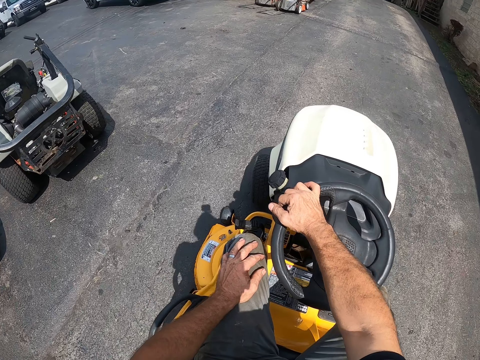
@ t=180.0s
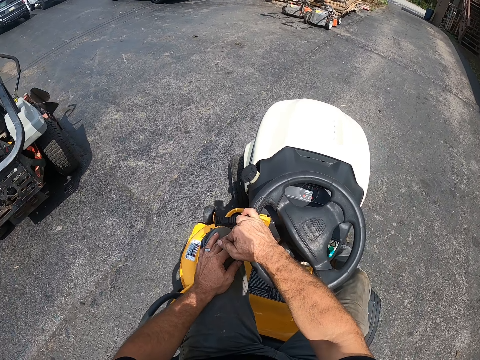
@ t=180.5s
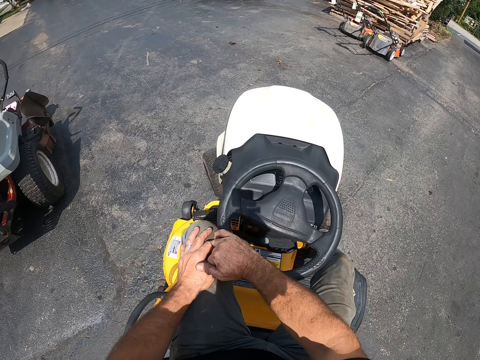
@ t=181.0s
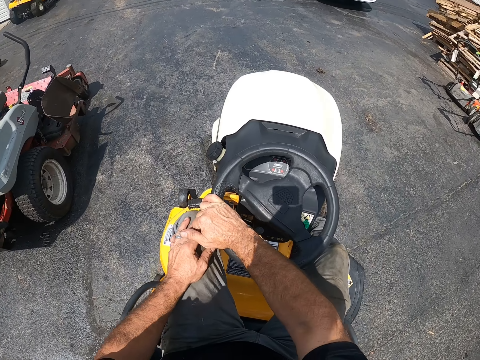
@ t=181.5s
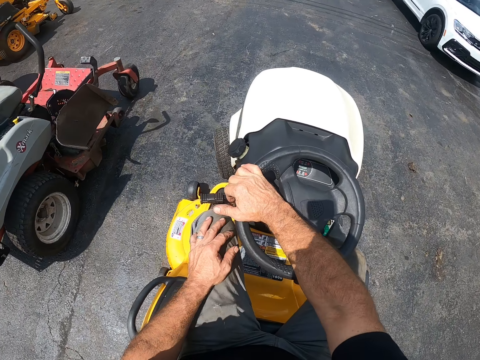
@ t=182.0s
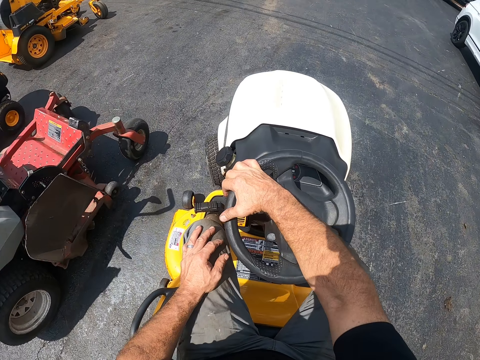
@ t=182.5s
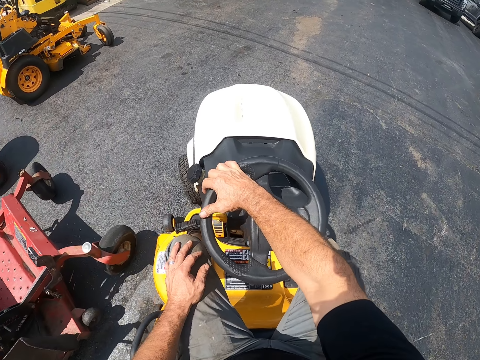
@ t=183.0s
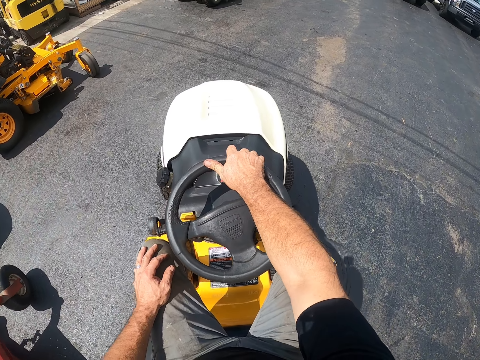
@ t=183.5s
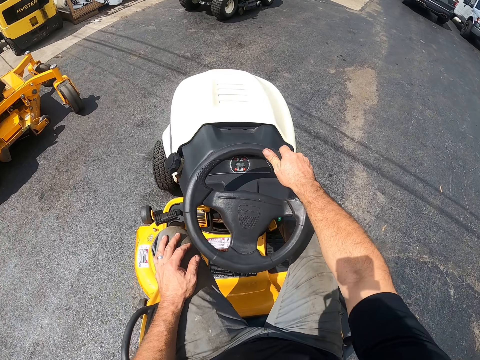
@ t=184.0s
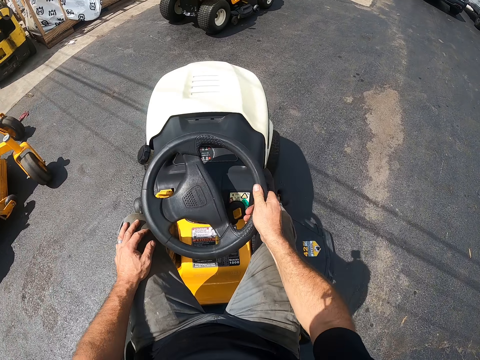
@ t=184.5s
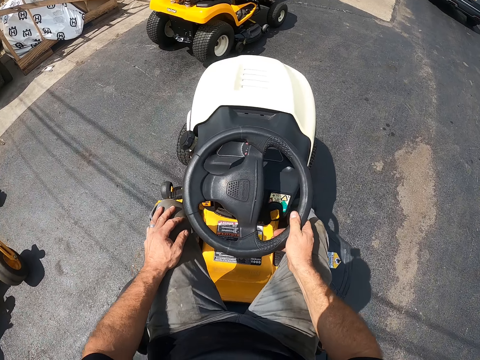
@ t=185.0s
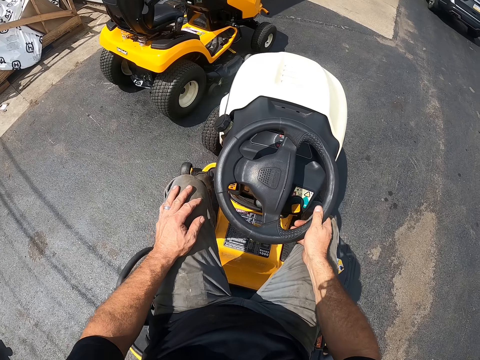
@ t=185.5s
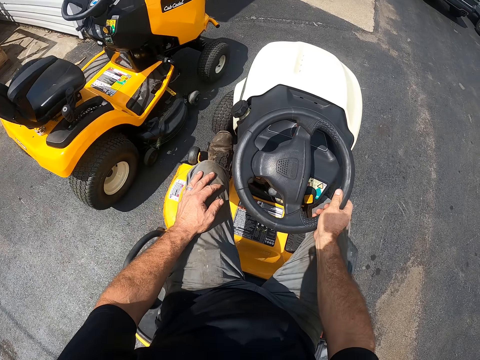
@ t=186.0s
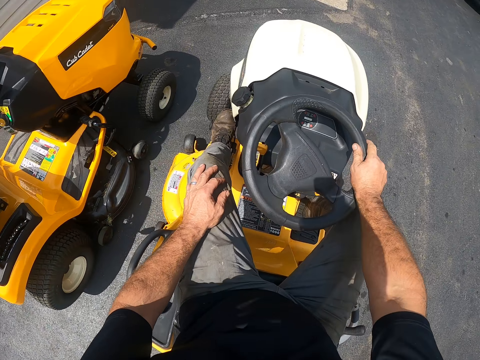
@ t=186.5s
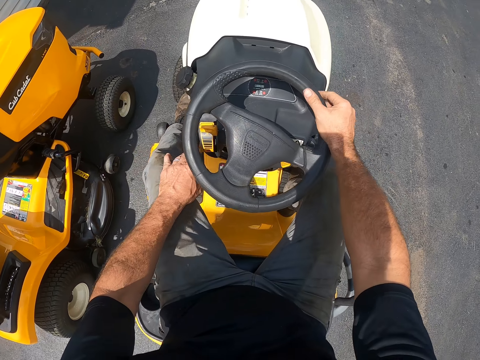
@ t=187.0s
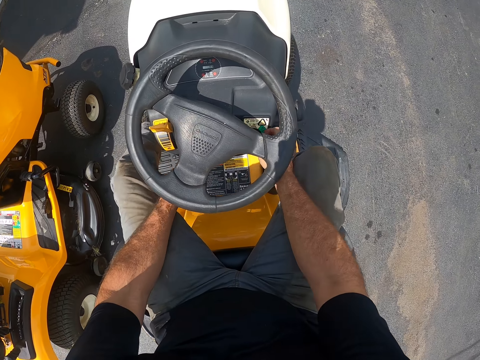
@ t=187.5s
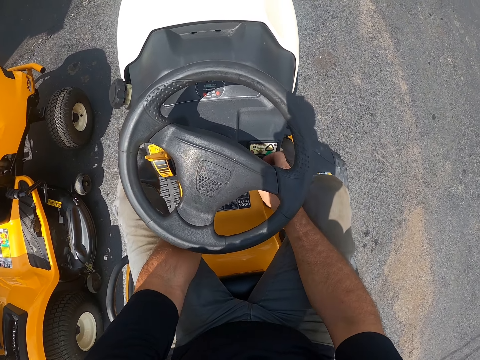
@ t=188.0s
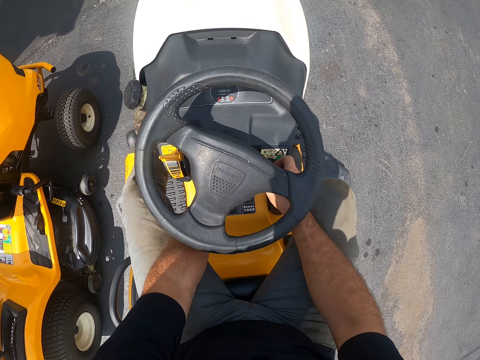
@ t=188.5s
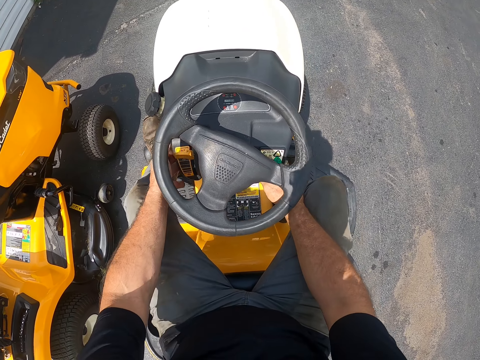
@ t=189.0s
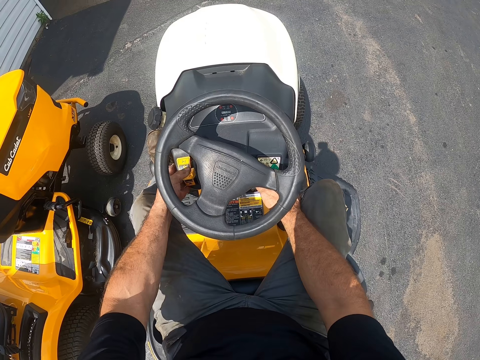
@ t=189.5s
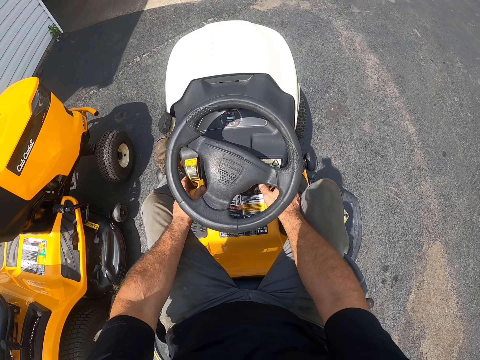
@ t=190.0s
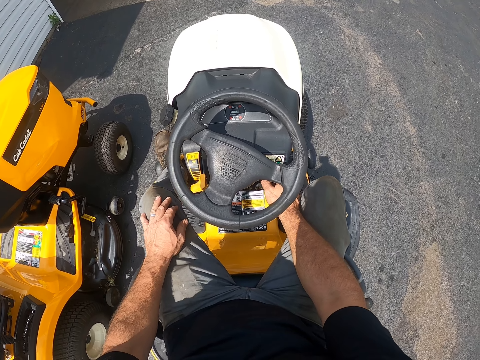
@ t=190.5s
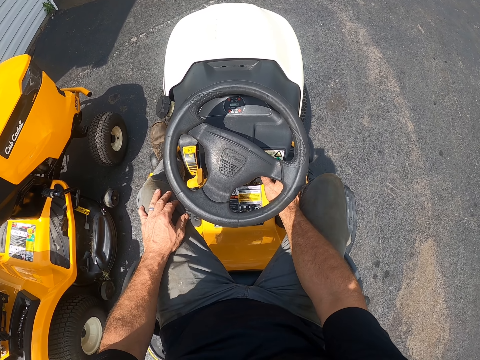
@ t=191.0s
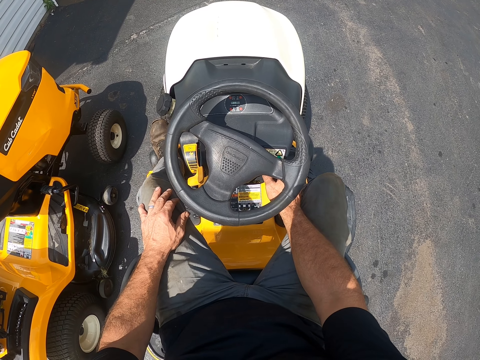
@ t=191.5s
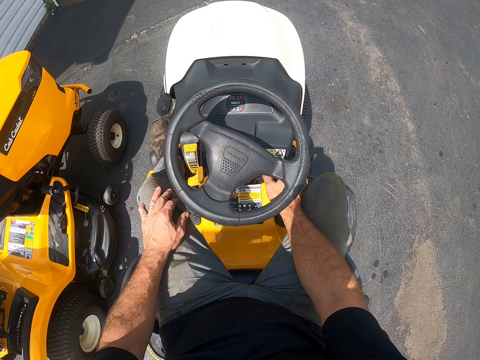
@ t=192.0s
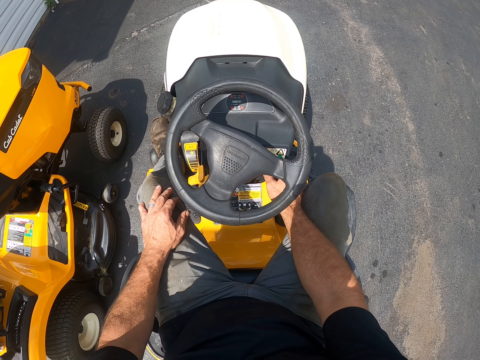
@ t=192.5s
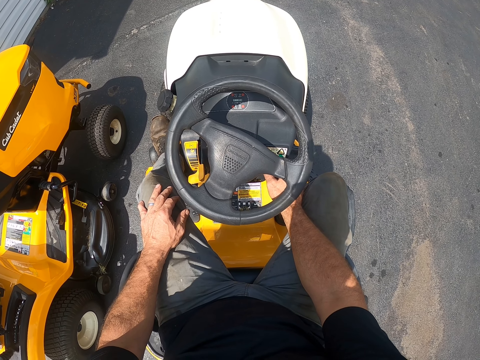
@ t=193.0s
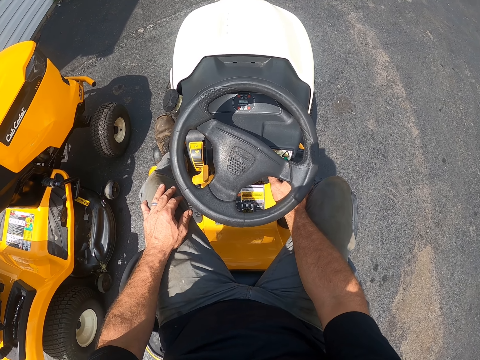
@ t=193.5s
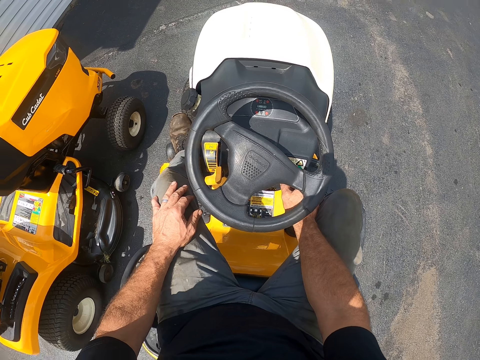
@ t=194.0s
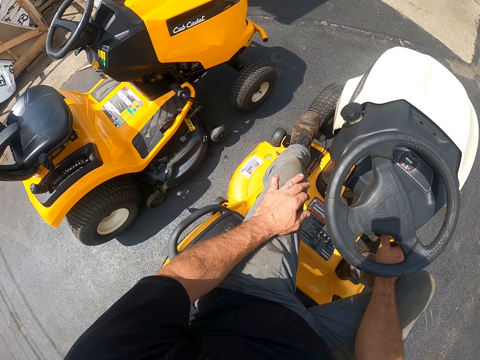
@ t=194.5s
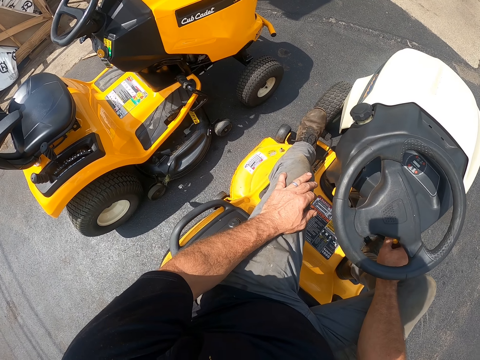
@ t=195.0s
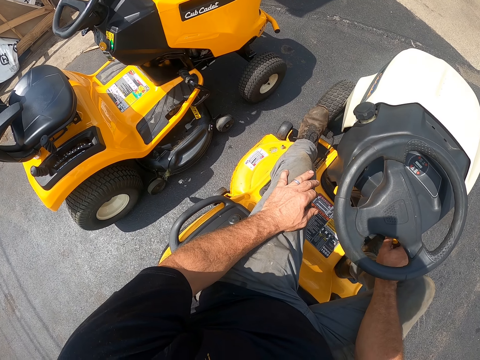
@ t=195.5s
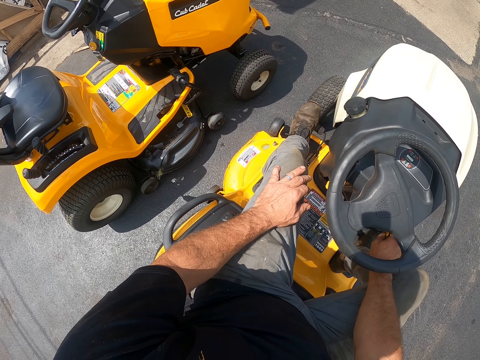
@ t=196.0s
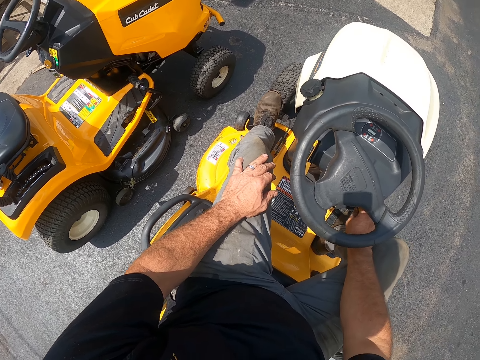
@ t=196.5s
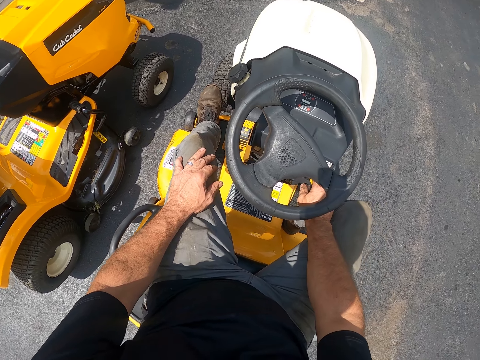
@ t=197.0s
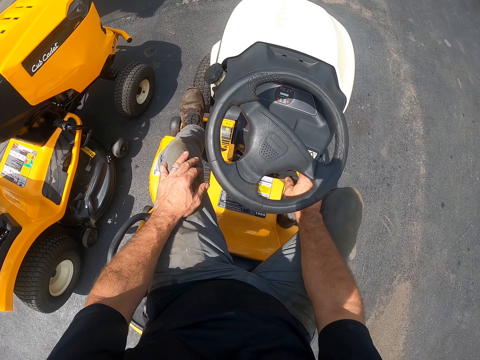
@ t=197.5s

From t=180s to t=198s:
The camera wearer turns the steering with his right hand. He steps on the gear lever. He parks the lawnmower. He does something. He pushes down something. He turns off the lawnmower. He does something with his right hand. He stares around.

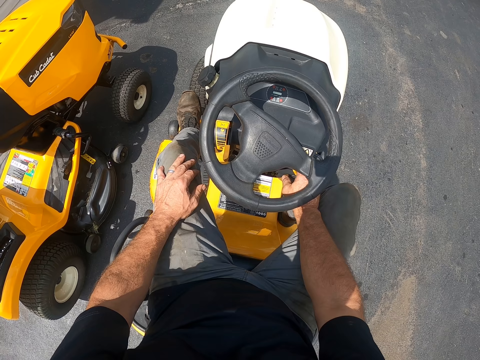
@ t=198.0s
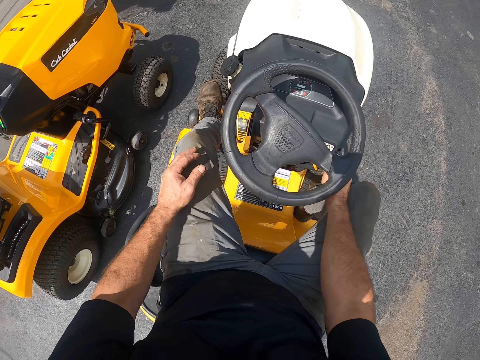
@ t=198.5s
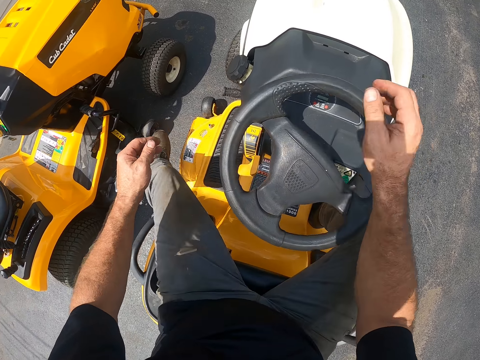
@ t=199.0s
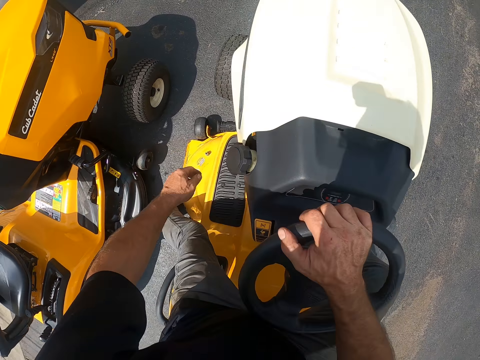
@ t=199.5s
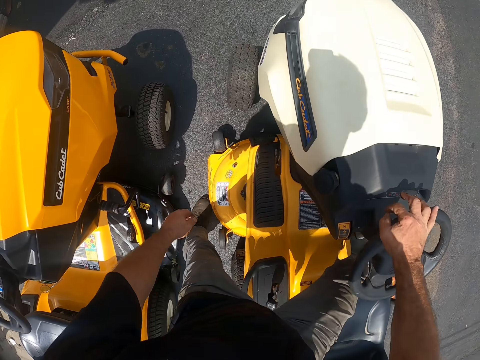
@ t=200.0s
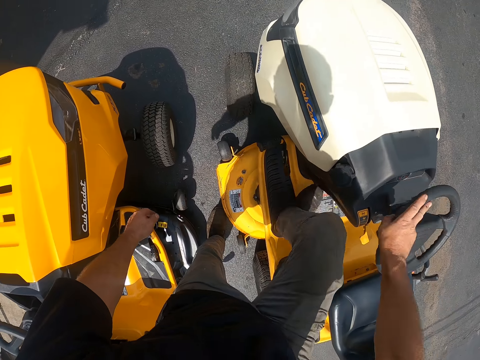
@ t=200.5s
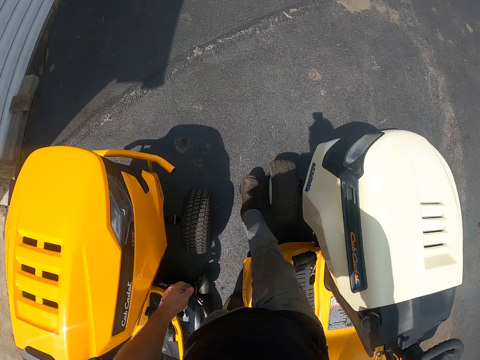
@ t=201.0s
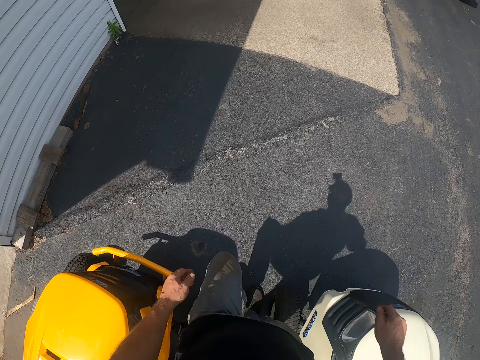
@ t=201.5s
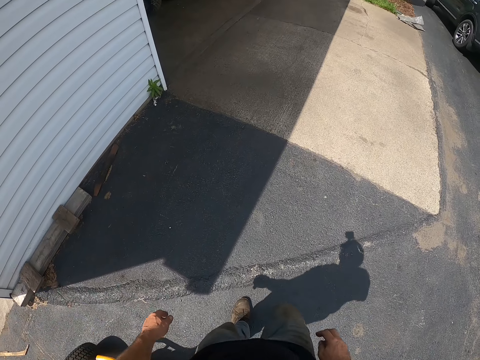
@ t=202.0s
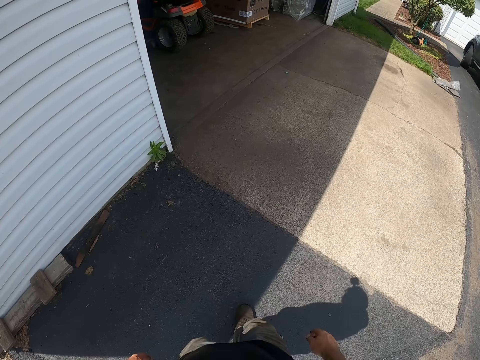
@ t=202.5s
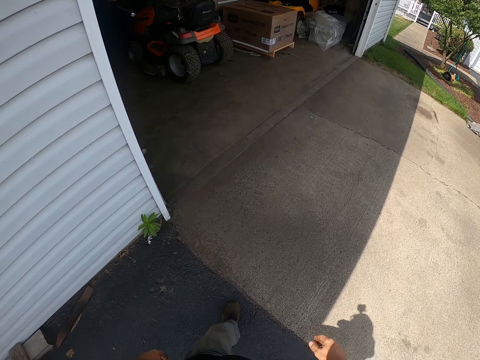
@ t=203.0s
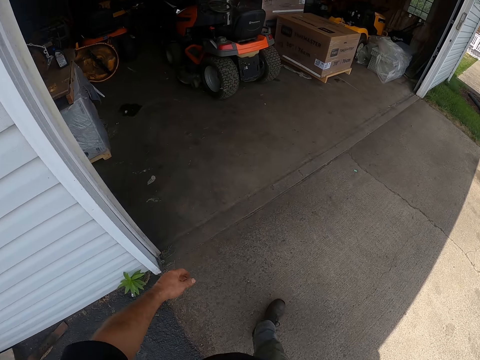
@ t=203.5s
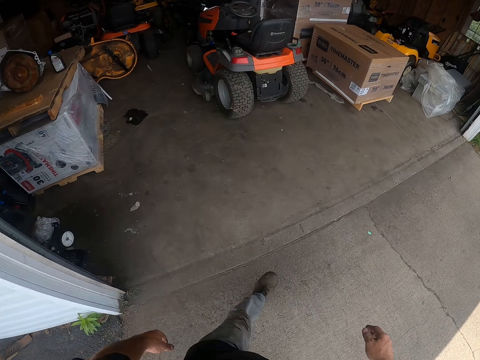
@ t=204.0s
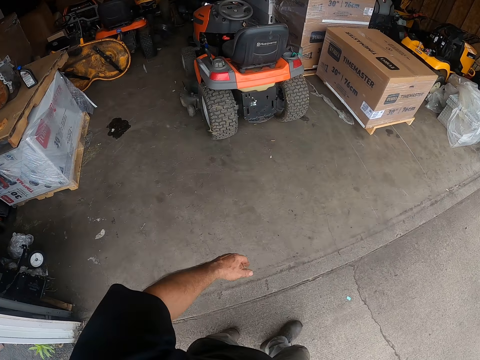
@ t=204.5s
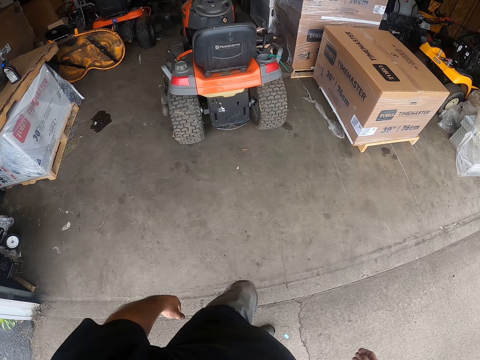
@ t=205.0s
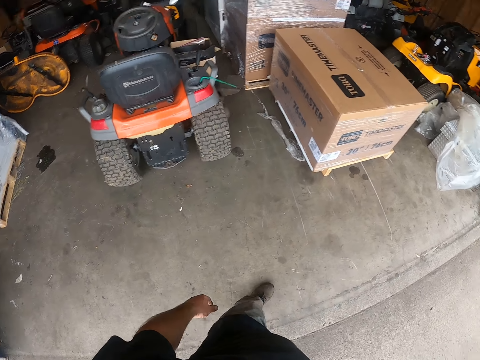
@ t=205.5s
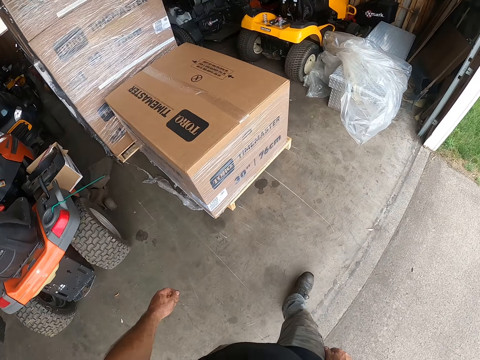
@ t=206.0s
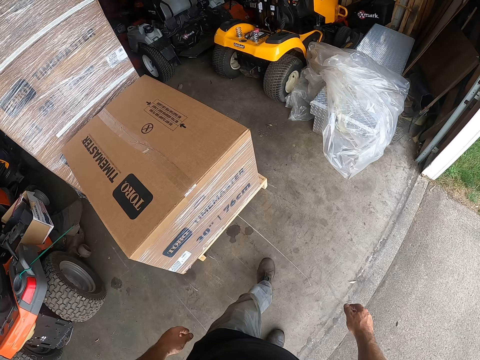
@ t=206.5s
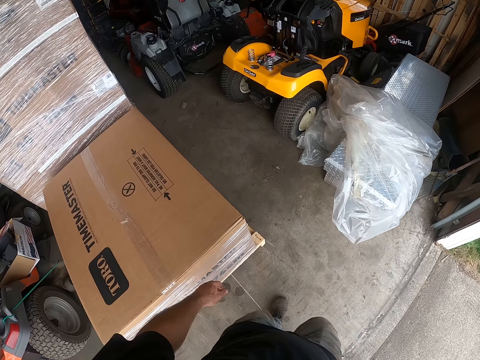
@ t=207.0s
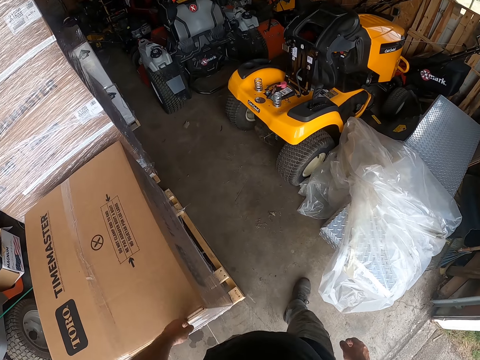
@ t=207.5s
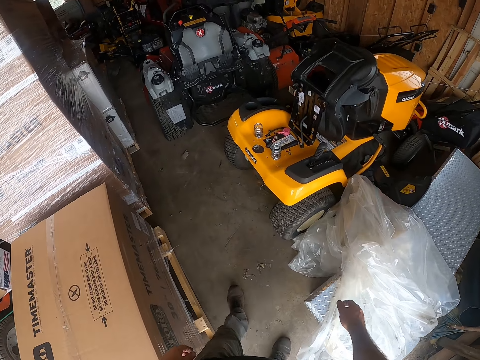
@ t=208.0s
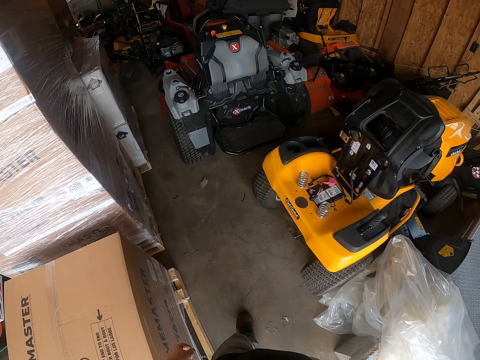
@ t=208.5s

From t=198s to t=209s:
The camera wearer gets off the lawnmower. They walk on the driveway towards a garage. They walk in the garage.
